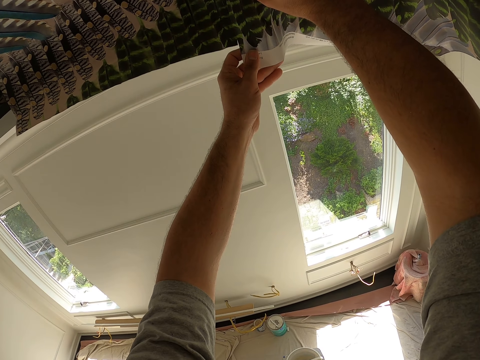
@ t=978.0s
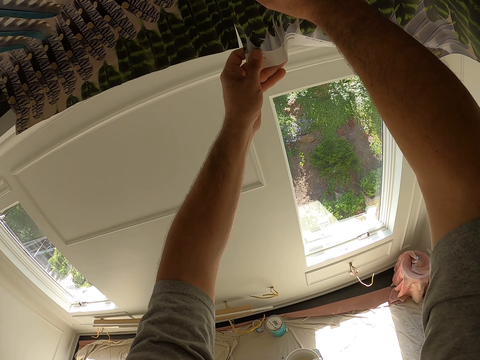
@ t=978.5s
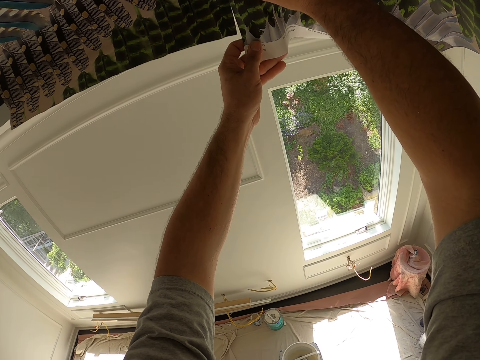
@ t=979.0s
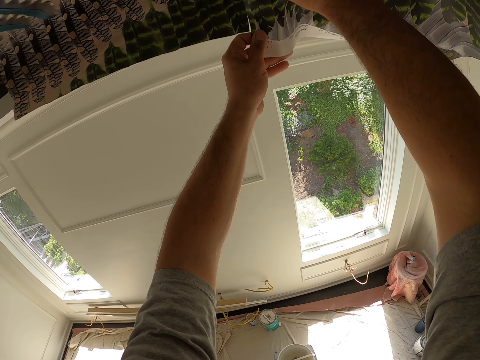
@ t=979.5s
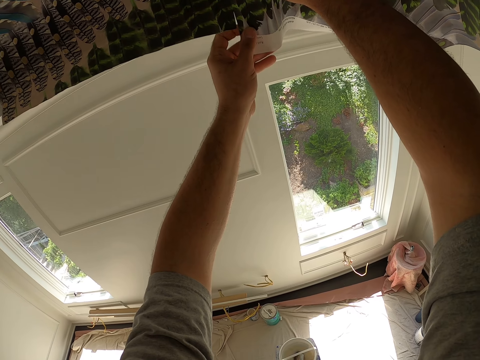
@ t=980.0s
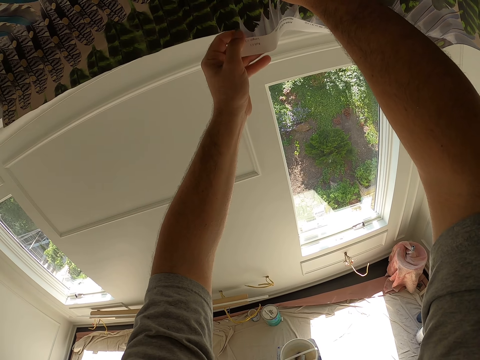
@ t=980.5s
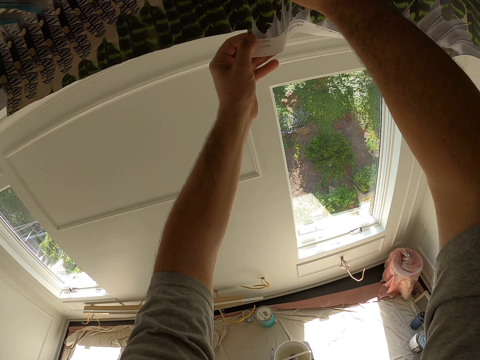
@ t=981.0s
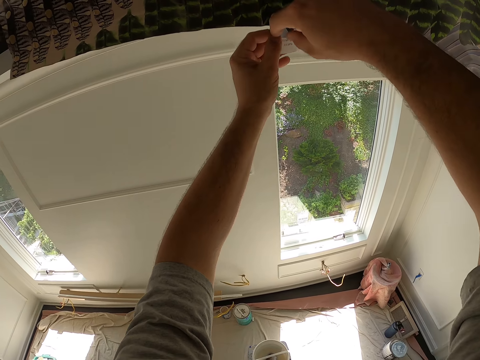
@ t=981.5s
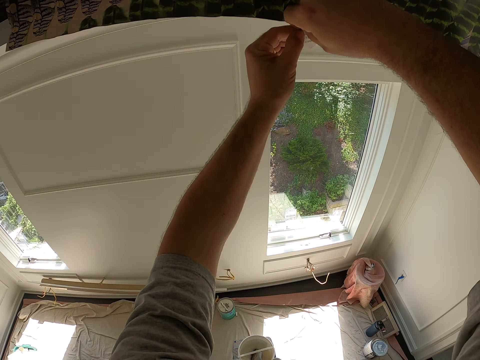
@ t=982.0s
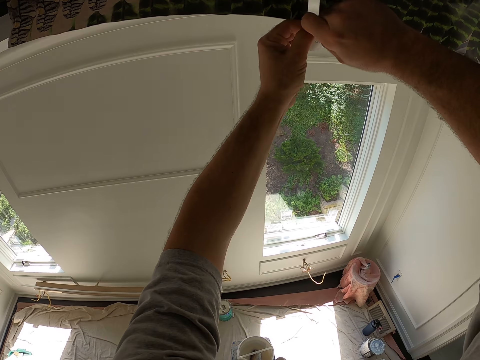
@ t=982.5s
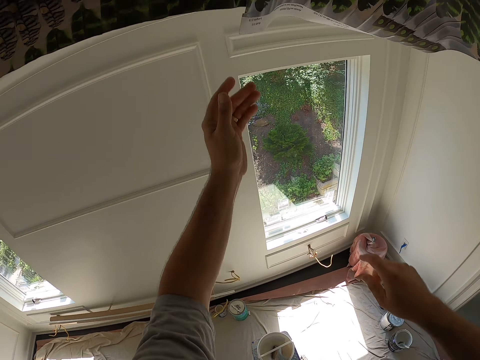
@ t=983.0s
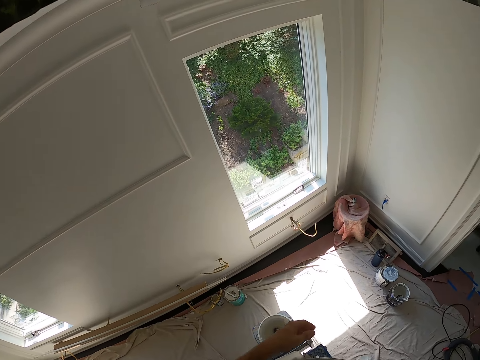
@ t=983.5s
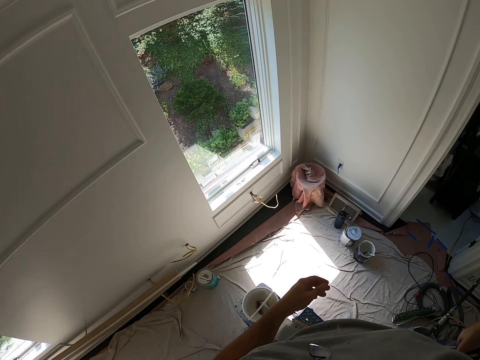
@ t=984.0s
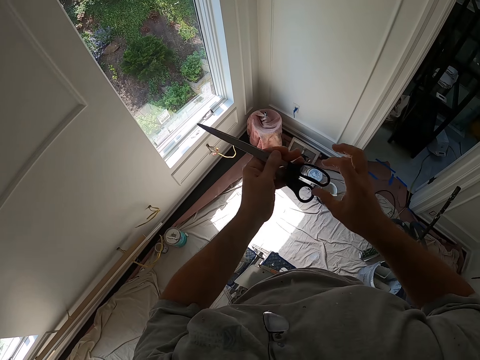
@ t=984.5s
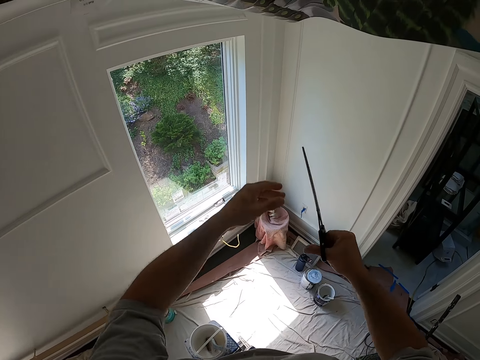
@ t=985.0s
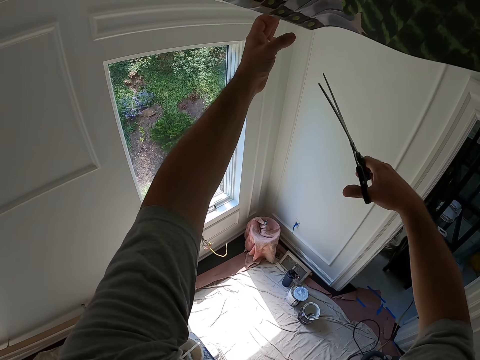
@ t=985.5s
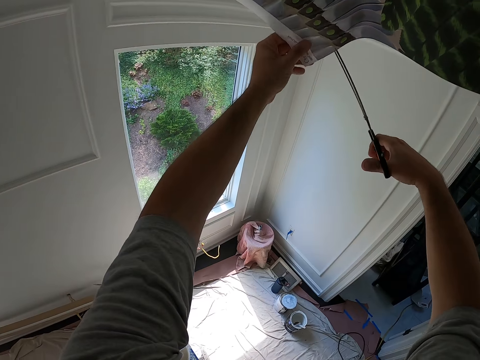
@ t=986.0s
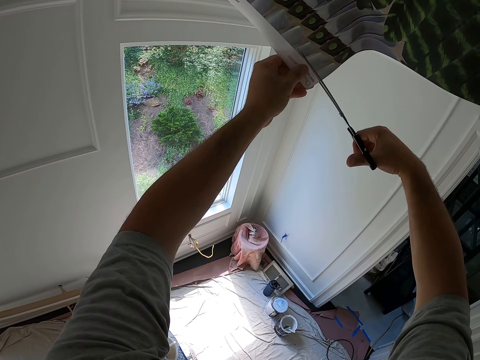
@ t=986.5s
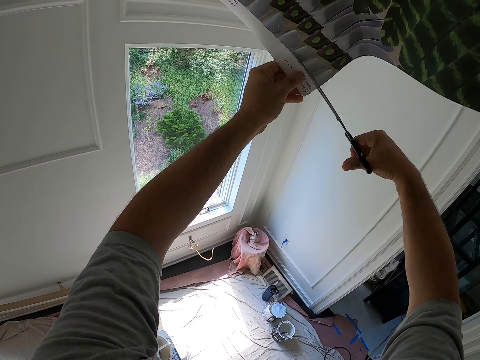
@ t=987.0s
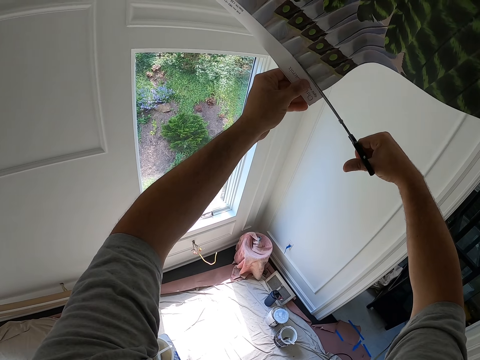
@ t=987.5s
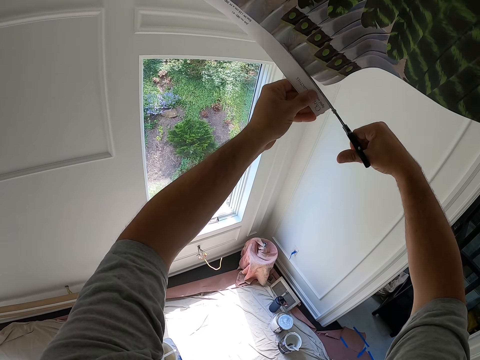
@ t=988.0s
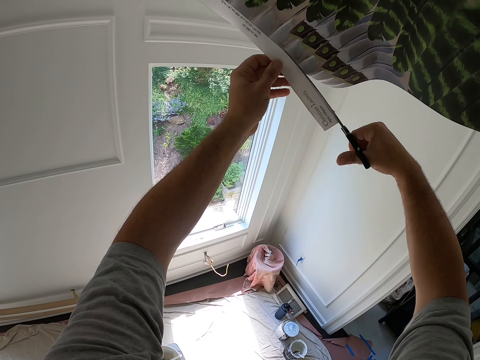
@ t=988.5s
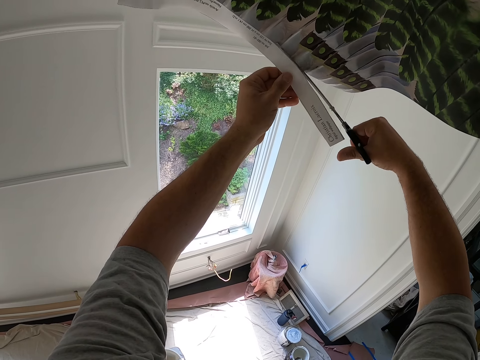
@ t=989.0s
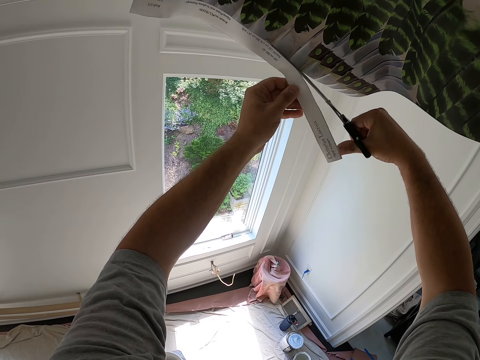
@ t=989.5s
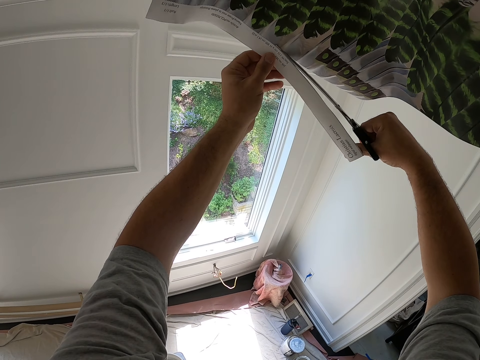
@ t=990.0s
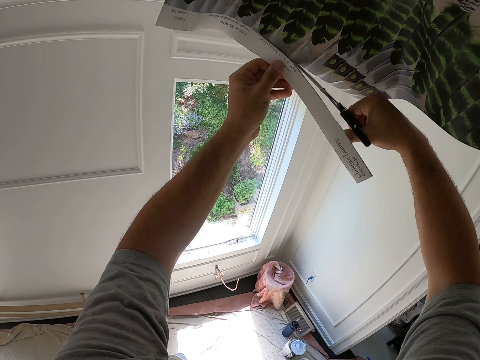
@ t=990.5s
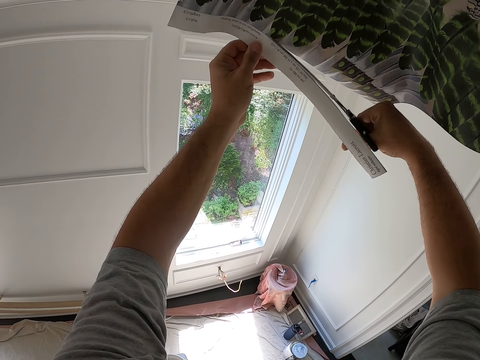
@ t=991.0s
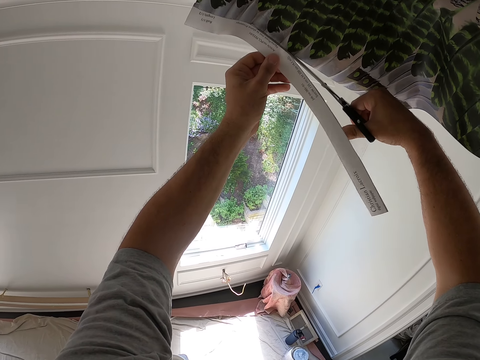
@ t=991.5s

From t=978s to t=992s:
The camera wearer tears the edge of the ceiling wallpaper with both hands. He puts his hands down. He removes the scissors from his pocket with his right hand. He passes the scissors to his left hand. He passes the scissors to his right hand. He holds the edge of the ceiling wallpaper with his left hand. He cuts the edge of the ceiling wallpaper with the scissors in his right hand. He moves his left hand along the edge of the ceiling wallpaper.

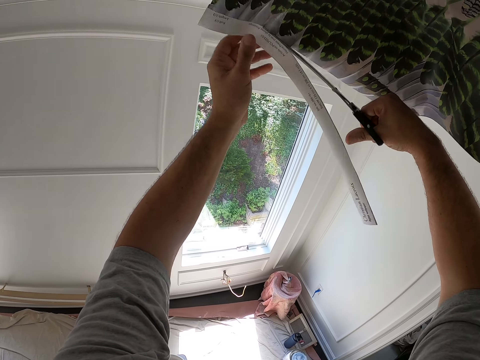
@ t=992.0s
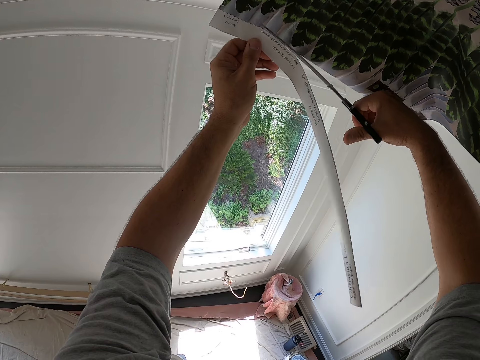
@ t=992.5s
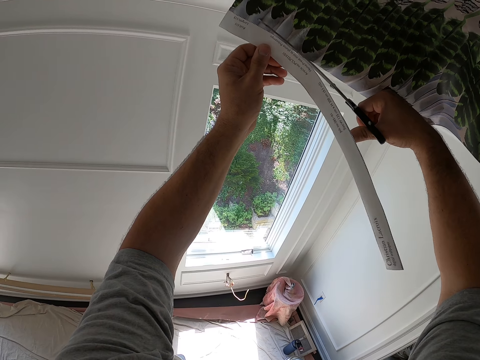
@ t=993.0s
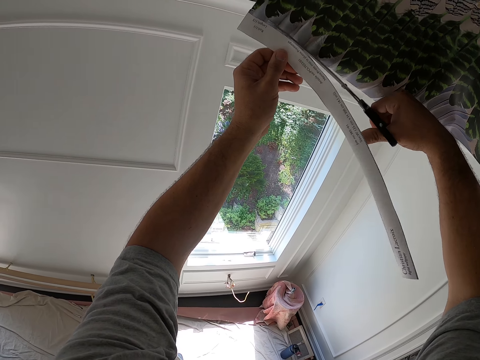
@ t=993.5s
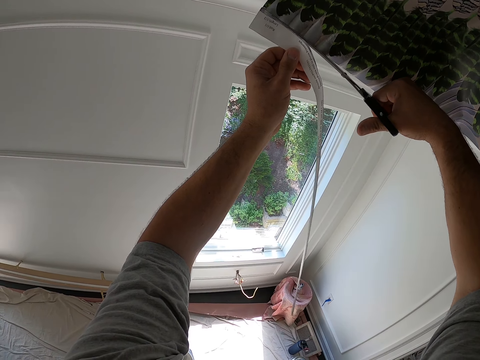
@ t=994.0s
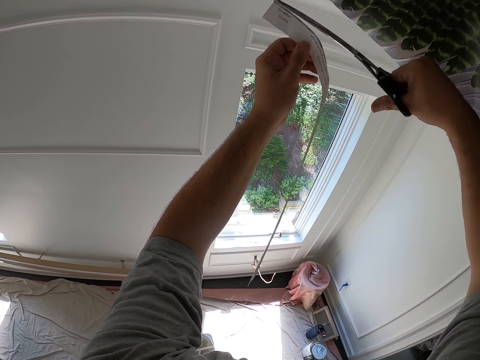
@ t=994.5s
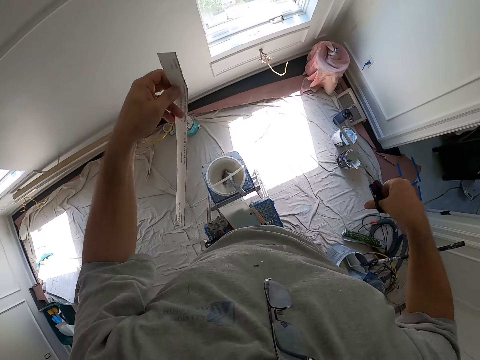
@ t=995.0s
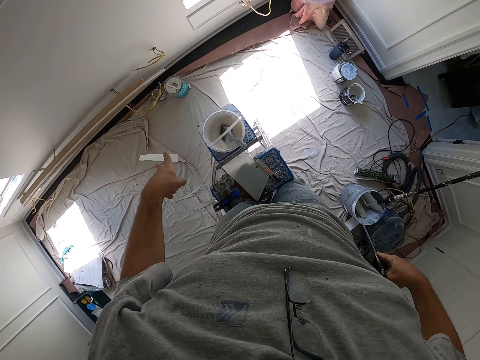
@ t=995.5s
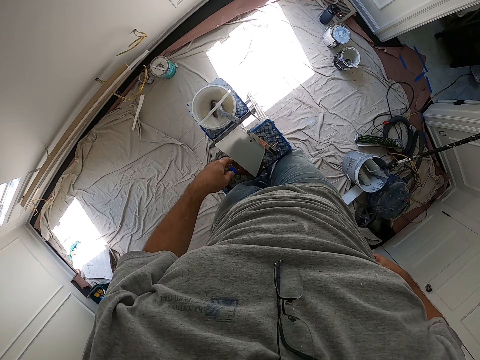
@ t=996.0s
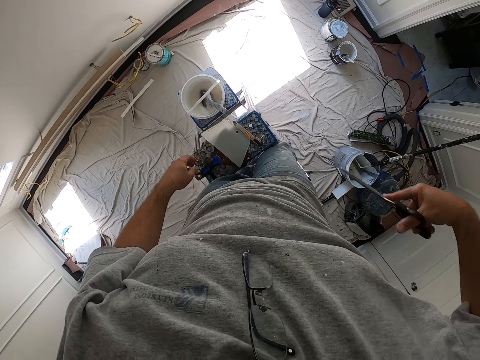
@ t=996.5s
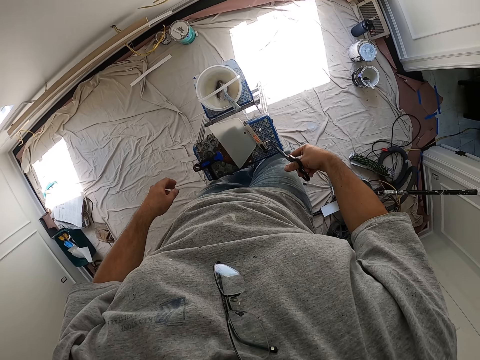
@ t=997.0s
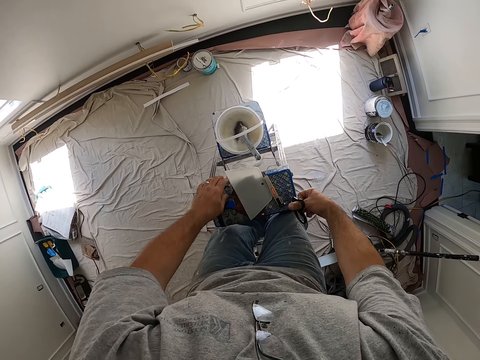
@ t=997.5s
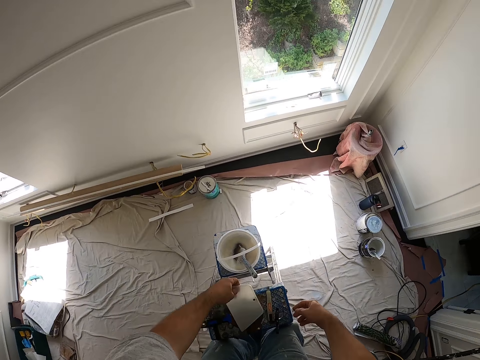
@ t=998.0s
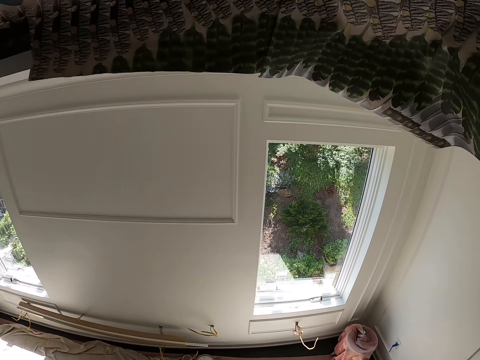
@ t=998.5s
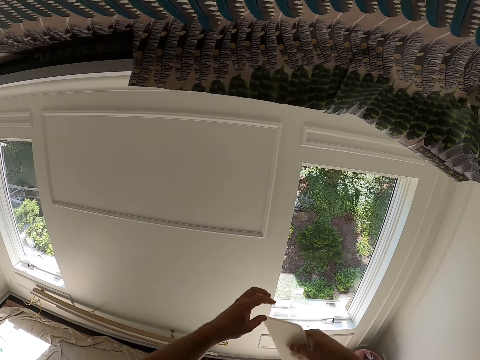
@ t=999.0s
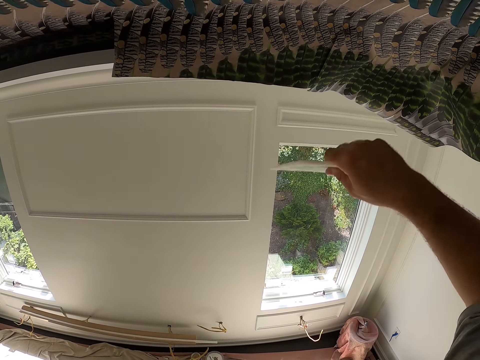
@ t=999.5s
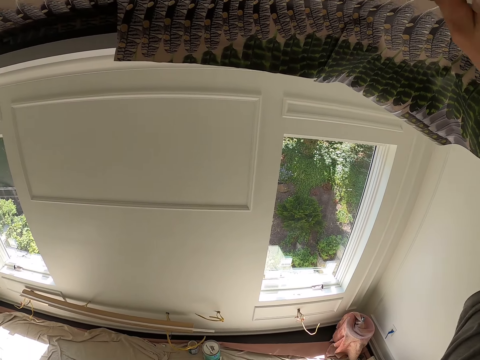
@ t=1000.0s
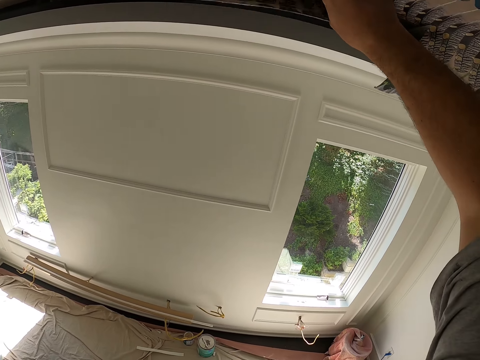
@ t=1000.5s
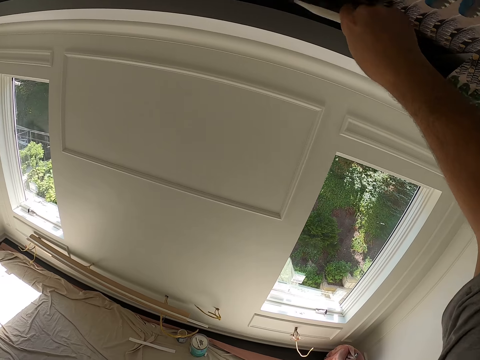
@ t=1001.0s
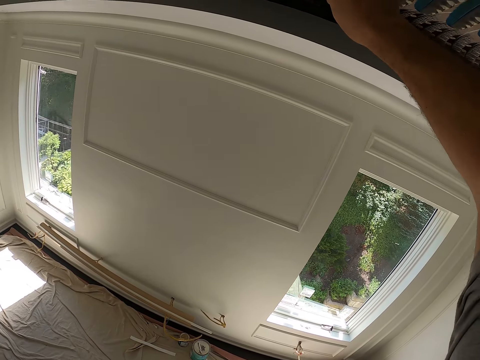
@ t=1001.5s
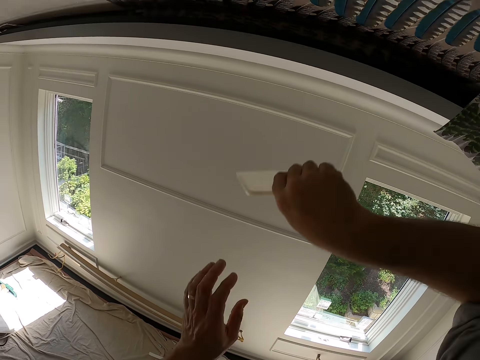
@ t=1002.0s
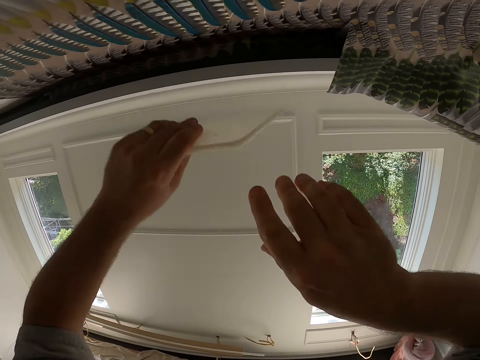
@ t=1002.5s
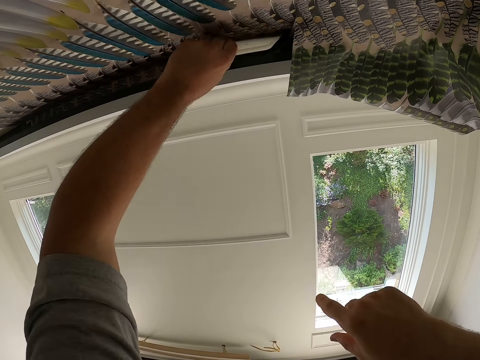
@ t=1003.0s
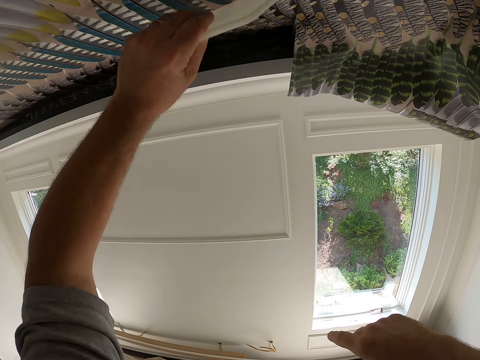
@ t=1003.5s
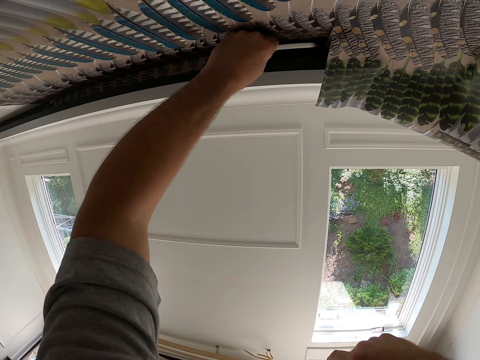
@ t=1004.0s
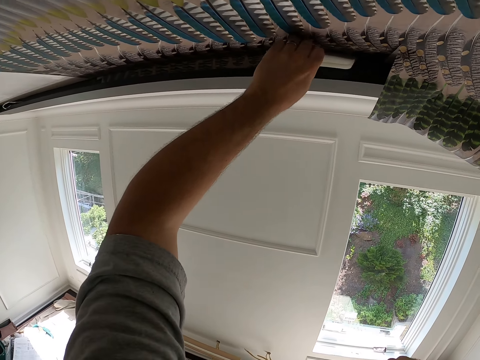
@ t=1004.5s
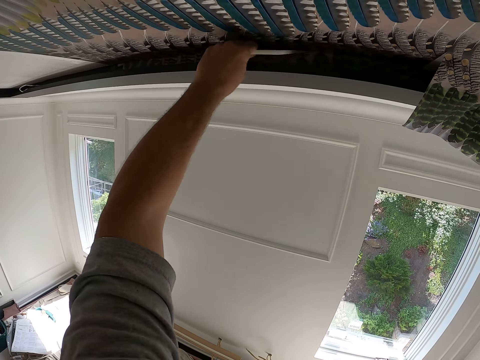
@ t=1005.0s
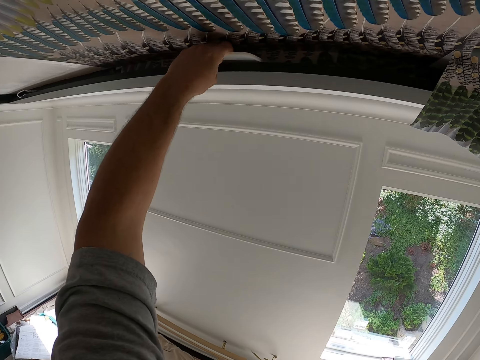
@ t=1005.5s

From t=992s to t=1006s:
The camera wearer throws away the piece of ceiling wallpaper in his left hand. He dips the scissors in his right hand into his pocket. He places the scissors in his right hand on top of the ladder. He picks up the wallpaper smoother with his left hand from the top of the ladder. He uses the wallpaper smoother in his right hand to tuck the ceiling wallpaper into the ceiling. He passes the wallpaper smoother to his left hand. He tucks the ceiling wallpaper into the ceiling with the wallpaper smoother in his left hand.
